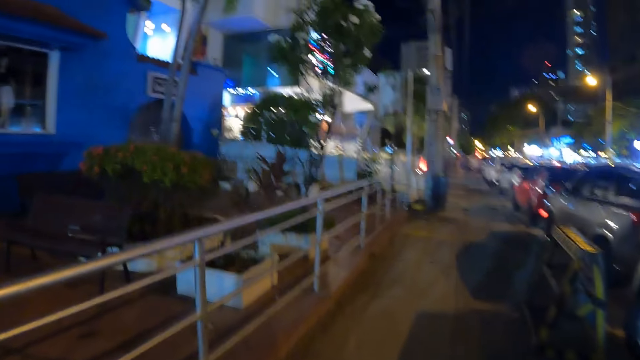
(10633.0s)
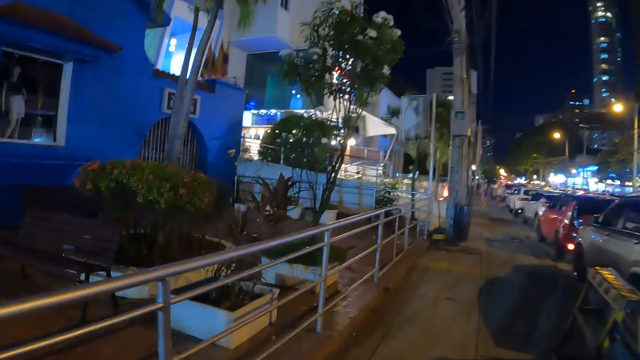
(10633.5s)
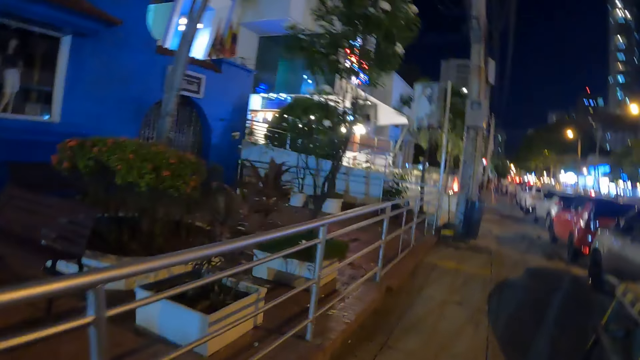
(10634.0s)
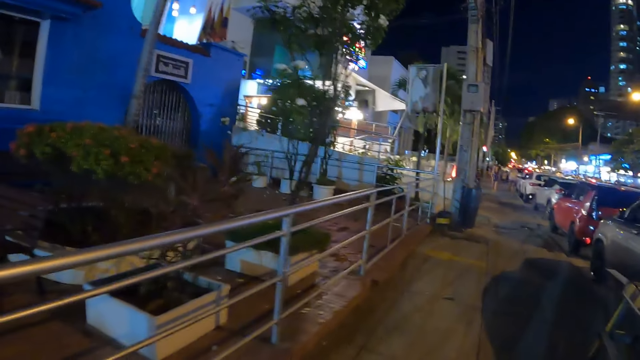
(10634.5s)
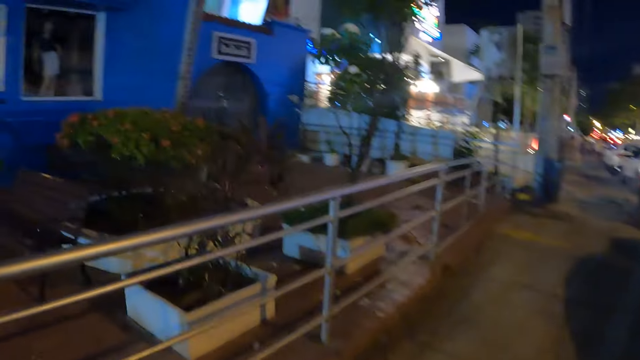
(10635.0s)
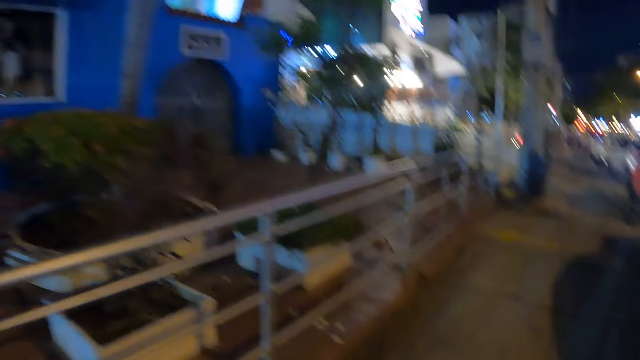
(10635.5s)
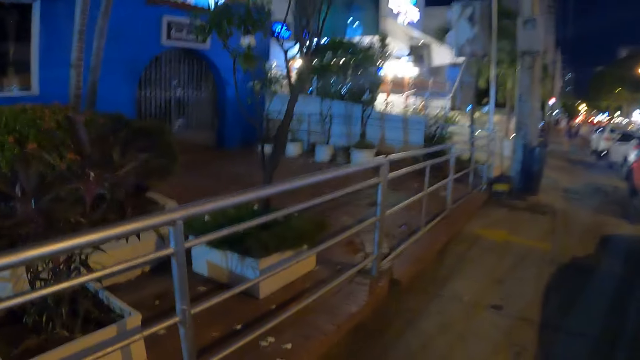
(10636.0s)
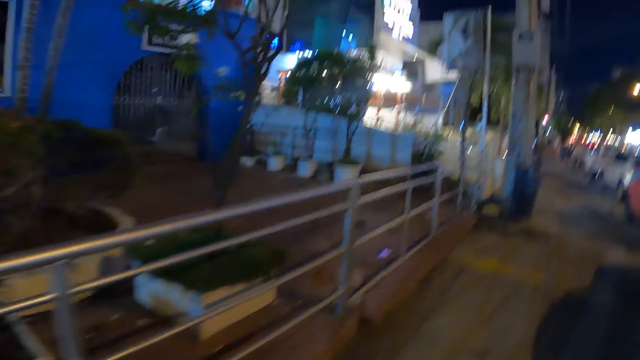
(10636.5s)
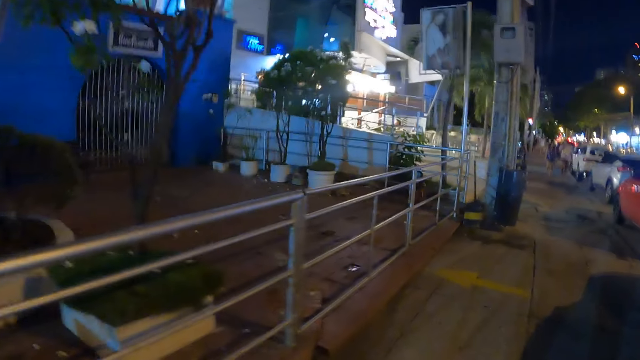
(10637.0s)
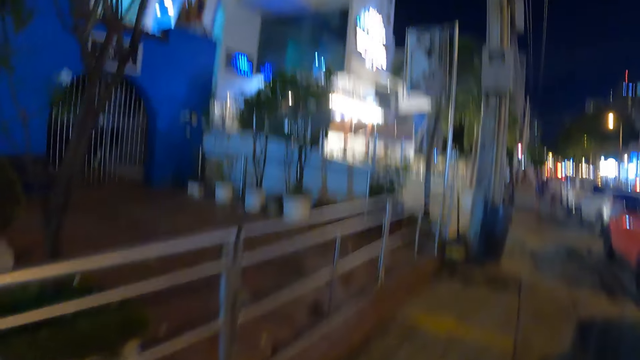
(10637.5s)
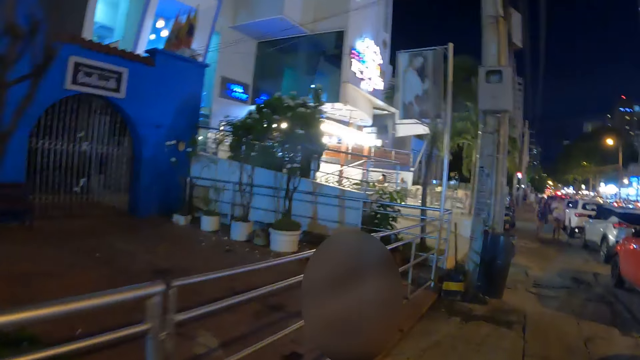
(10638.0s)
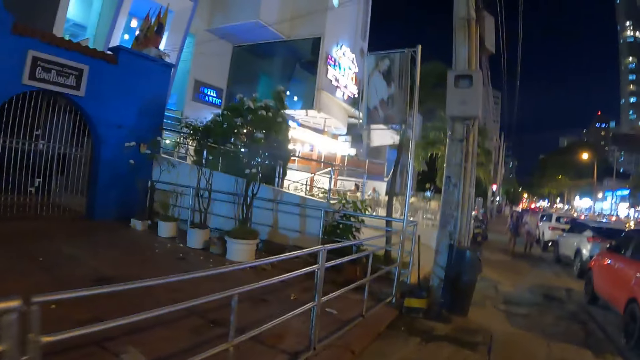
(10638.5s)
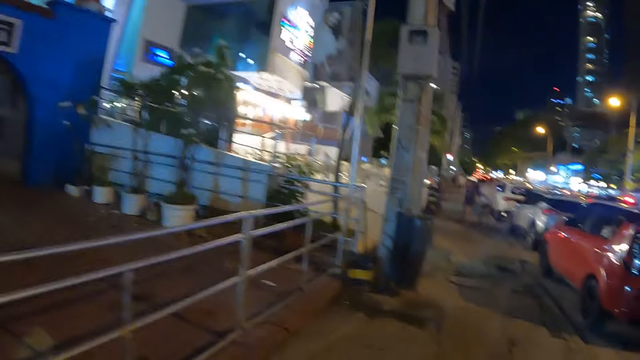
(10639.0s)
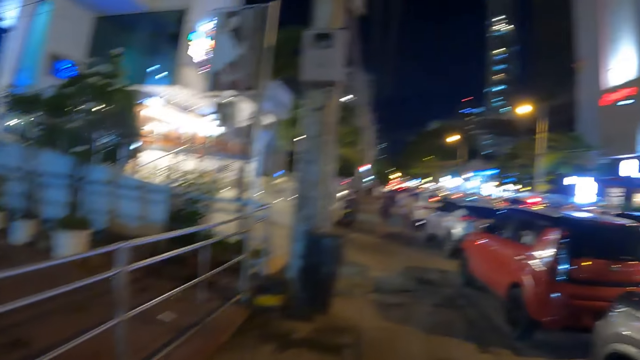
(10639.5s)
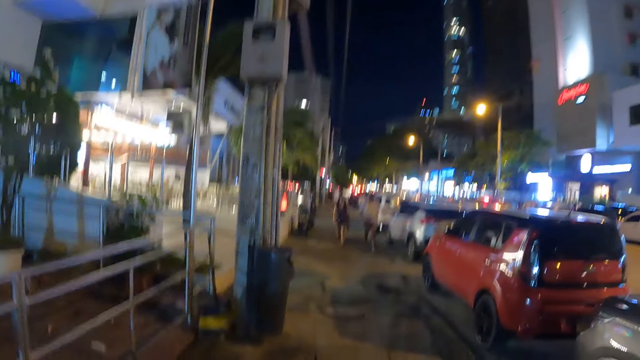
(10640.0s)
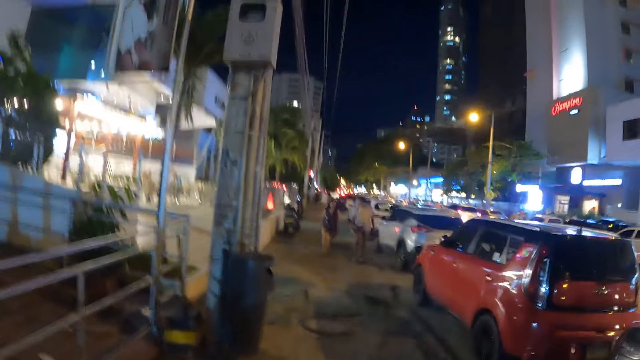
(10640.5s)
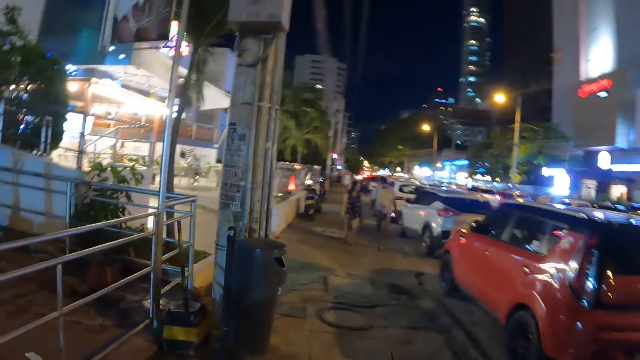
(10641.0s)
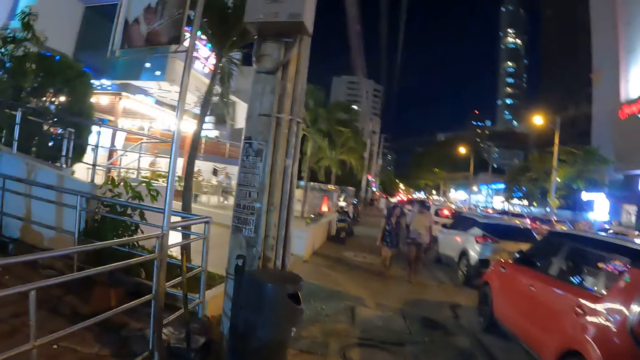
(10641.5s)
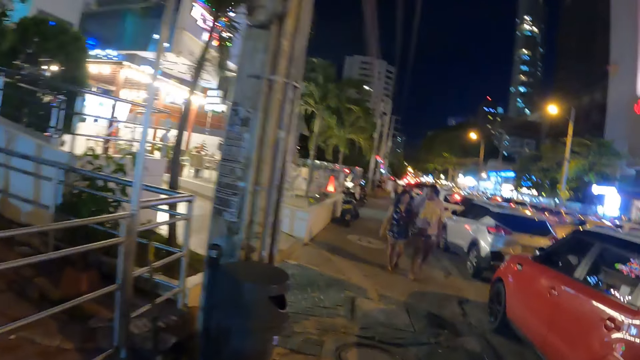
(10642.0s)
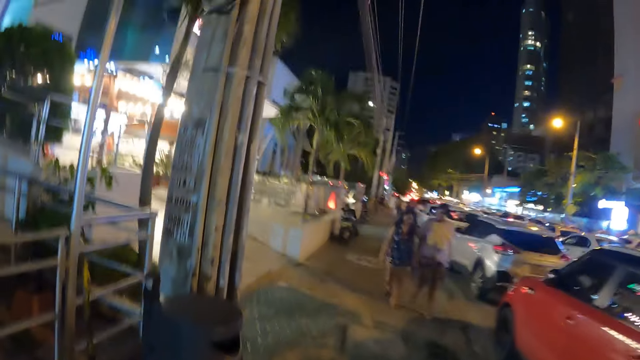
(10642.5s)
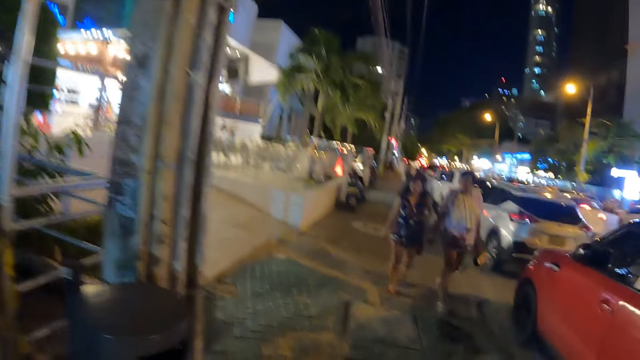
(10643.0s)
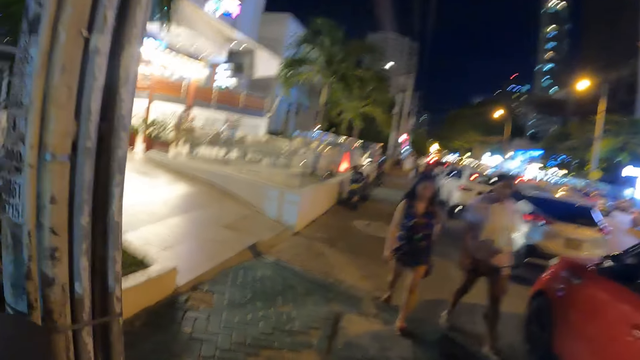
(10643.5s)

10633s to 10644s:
The camera wearer walks on the street.

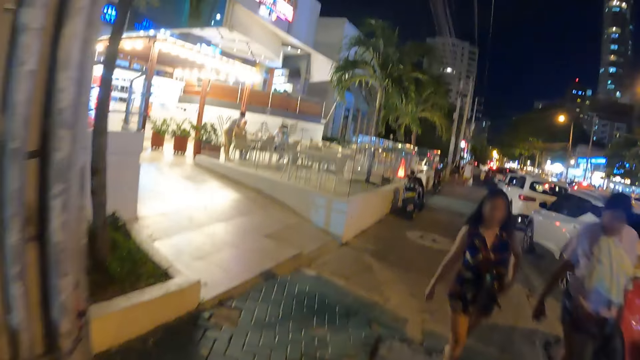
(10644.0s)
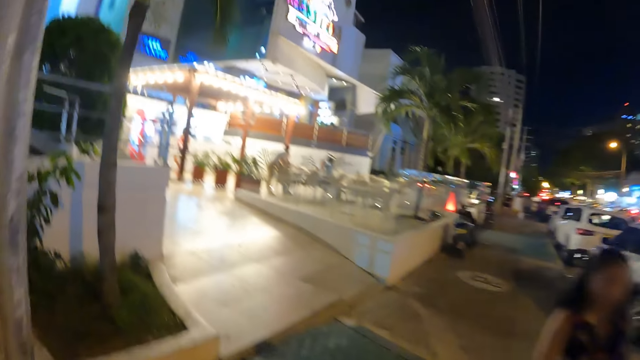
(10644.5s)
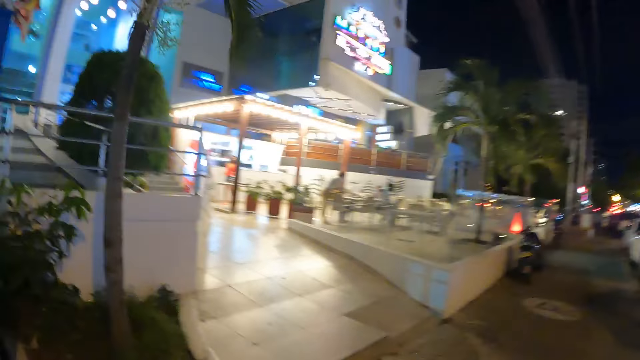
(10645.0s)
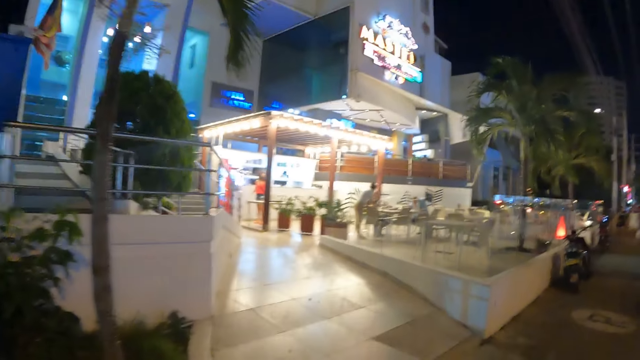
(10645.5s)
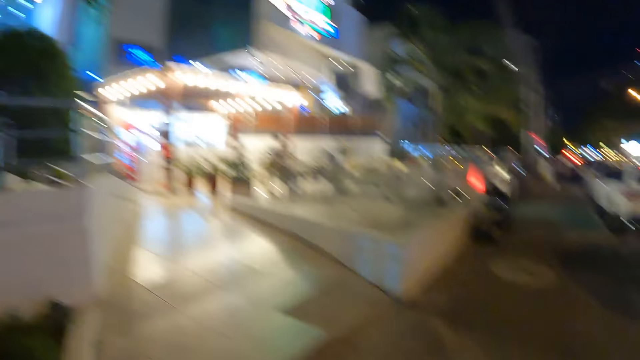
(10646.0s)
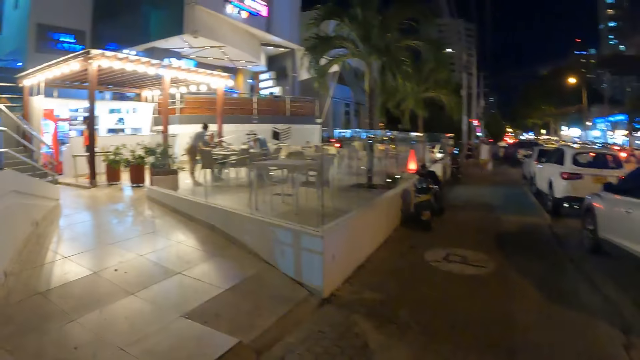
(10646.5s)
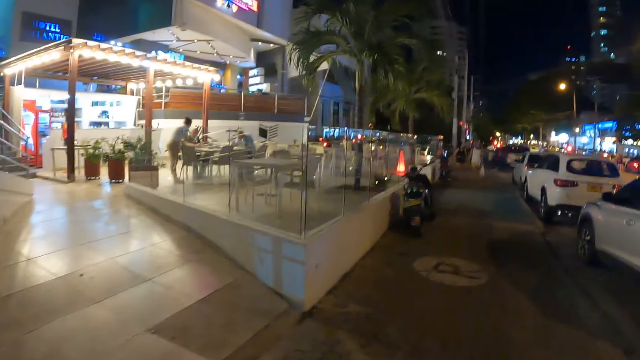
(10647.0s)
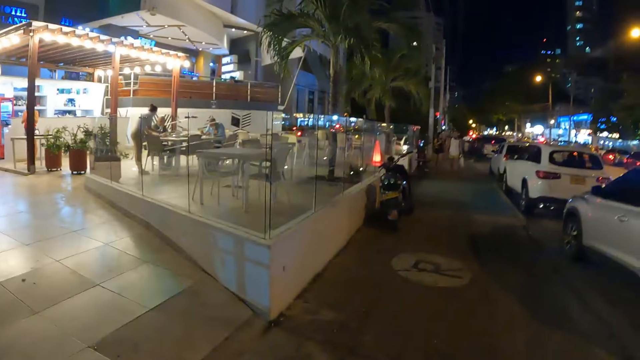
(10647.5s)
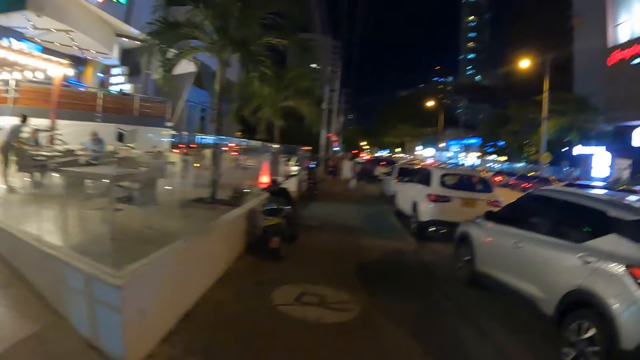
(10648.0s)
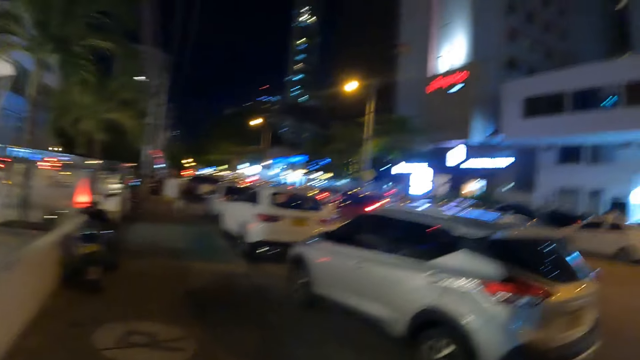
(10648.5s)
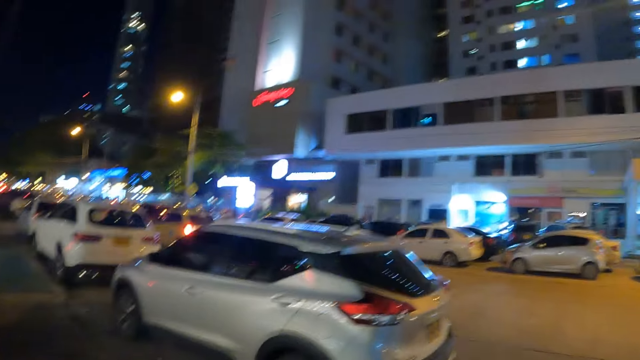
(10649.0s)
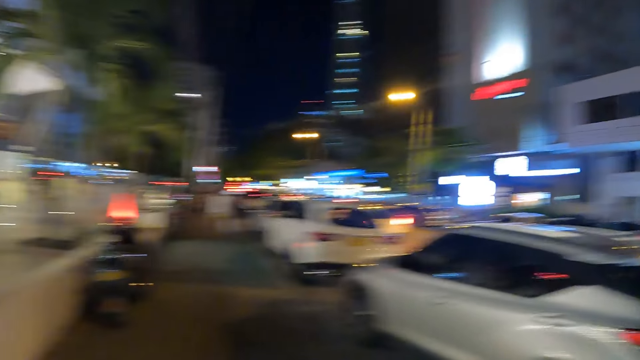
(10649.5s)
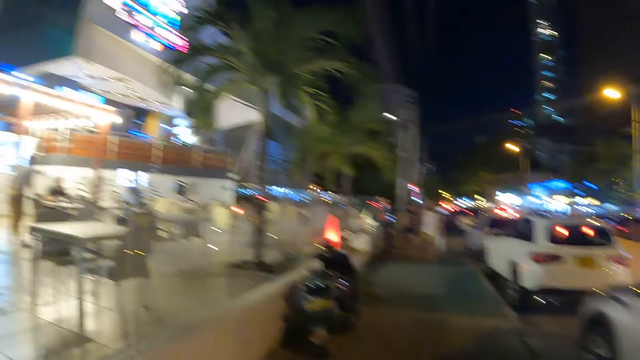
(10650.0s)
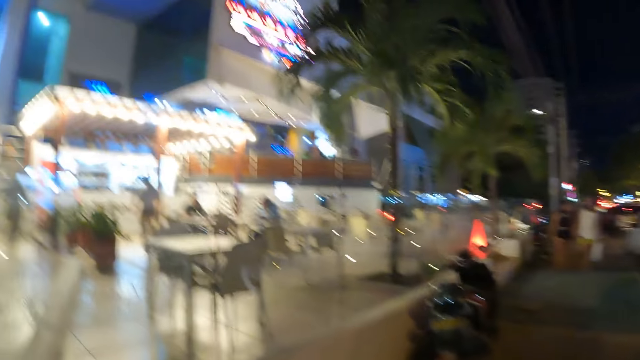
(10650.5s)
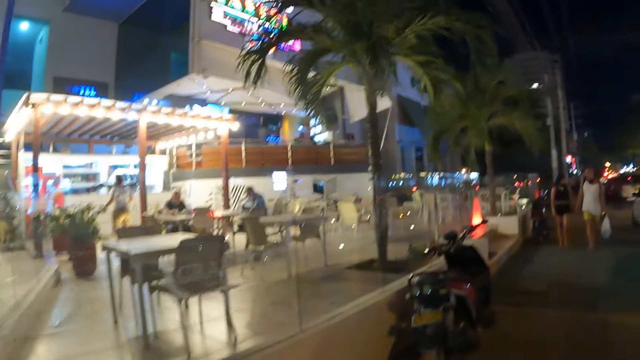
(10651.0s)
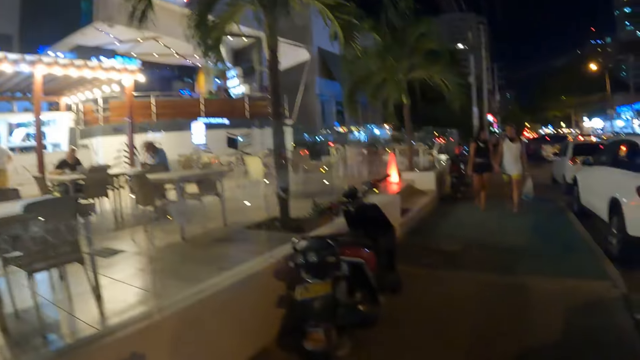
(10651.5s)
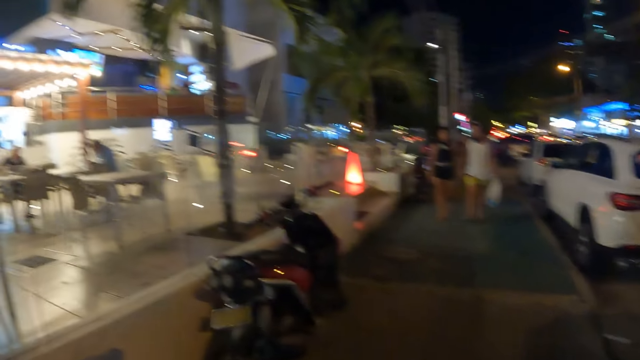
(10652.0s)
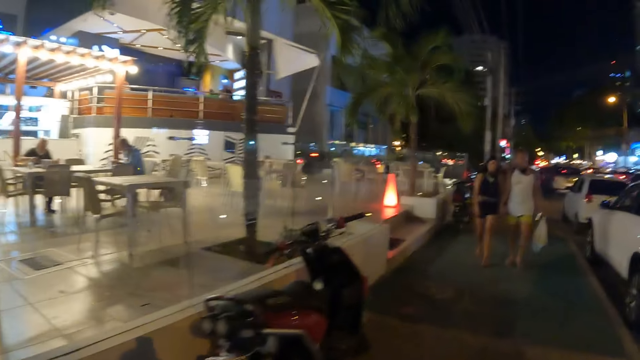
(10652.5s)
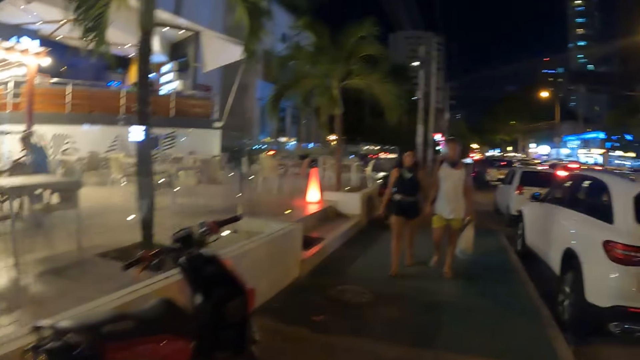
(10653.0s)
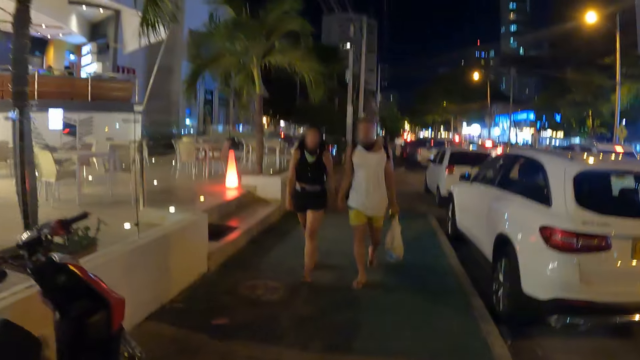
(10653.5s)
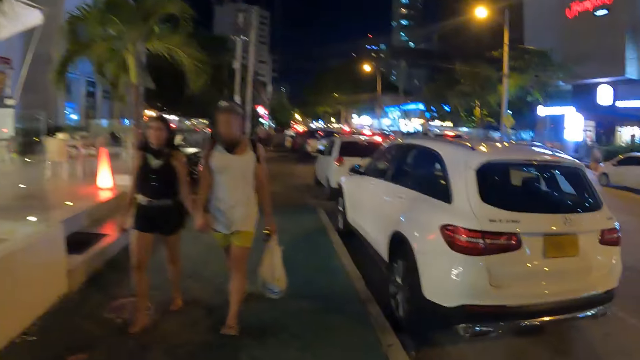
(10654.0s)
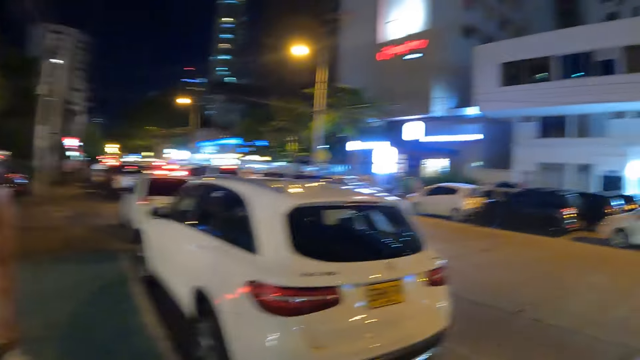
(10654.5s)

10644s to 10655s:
The camera wearer walks on the street. They look around.
